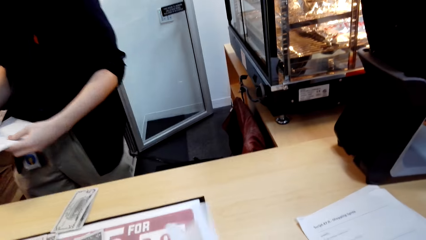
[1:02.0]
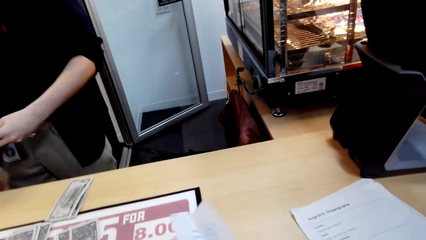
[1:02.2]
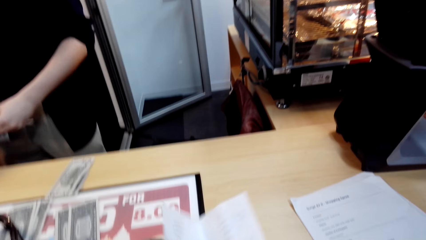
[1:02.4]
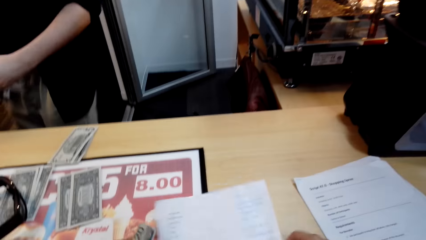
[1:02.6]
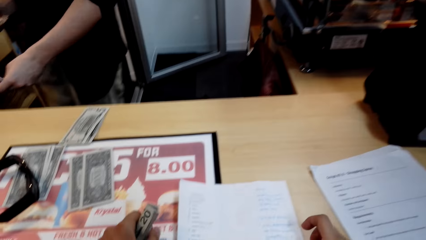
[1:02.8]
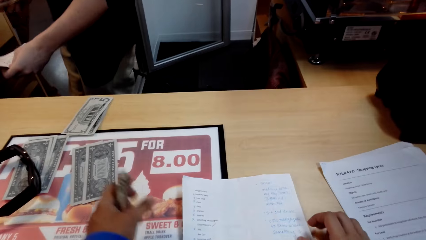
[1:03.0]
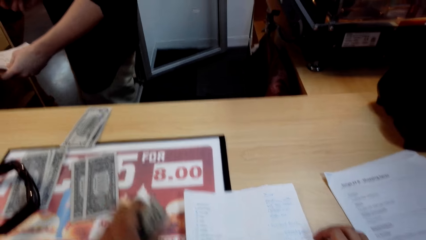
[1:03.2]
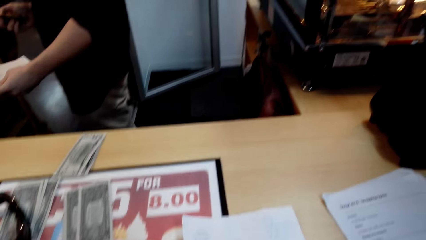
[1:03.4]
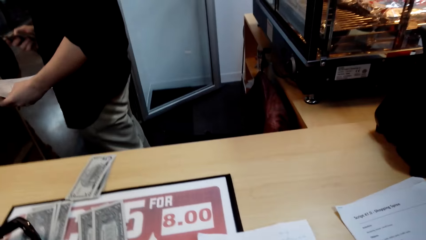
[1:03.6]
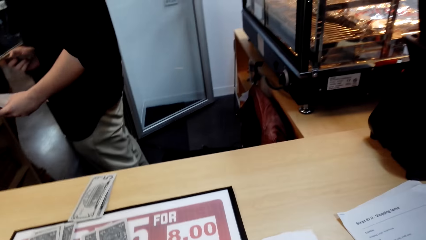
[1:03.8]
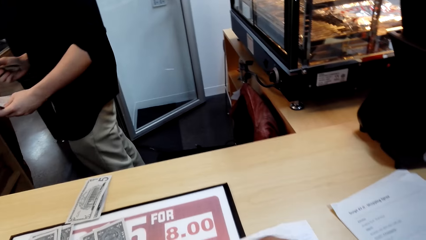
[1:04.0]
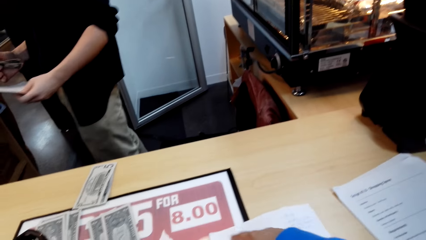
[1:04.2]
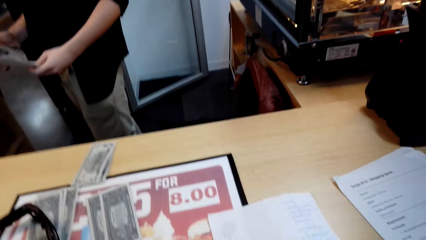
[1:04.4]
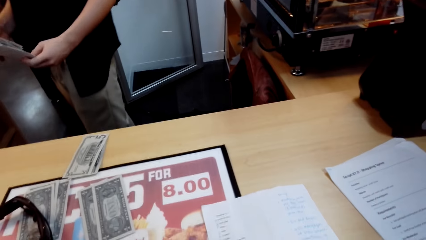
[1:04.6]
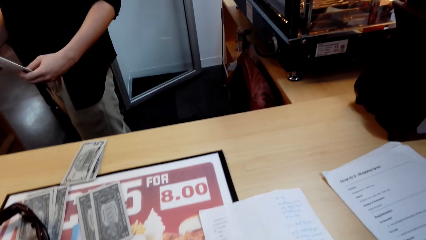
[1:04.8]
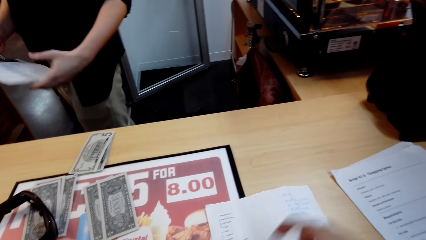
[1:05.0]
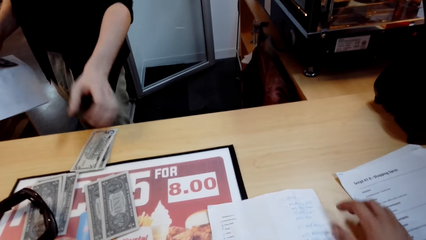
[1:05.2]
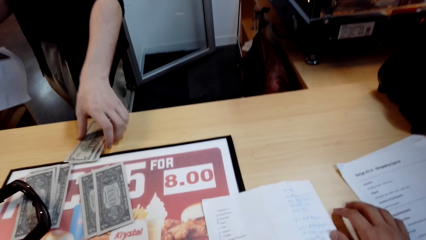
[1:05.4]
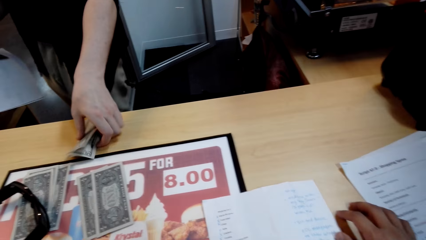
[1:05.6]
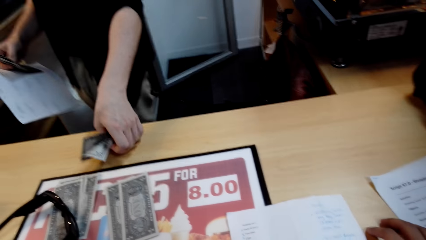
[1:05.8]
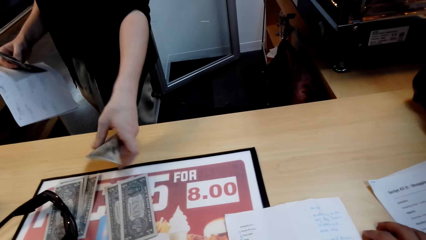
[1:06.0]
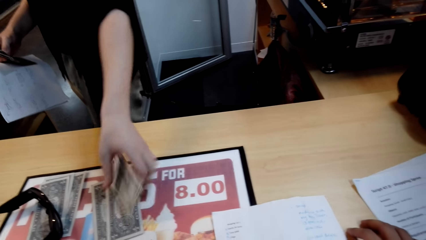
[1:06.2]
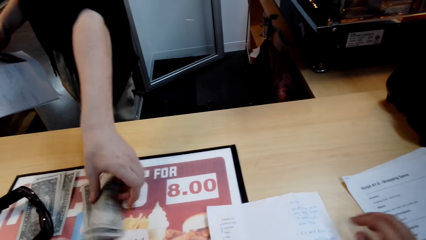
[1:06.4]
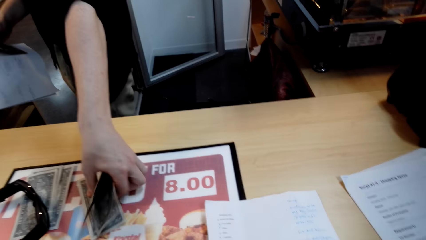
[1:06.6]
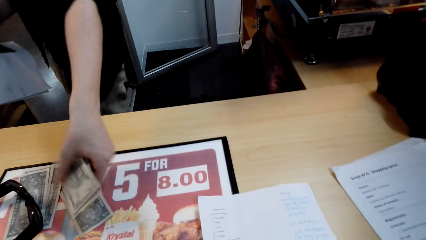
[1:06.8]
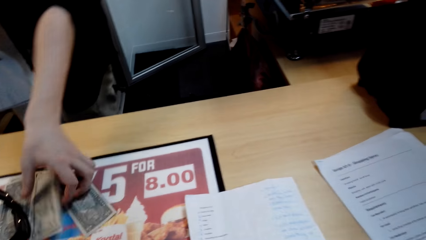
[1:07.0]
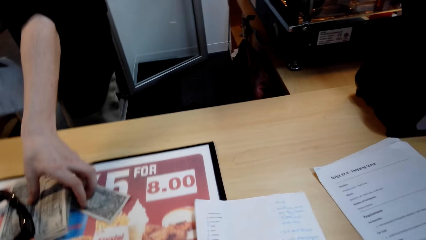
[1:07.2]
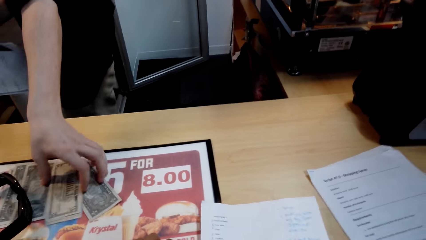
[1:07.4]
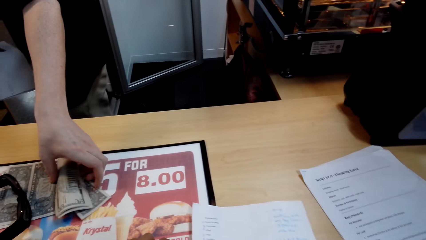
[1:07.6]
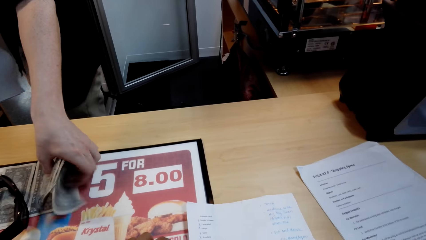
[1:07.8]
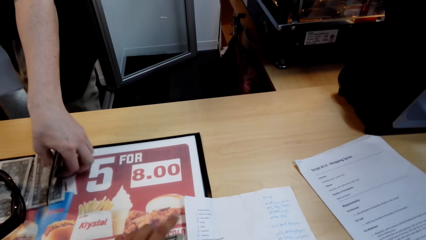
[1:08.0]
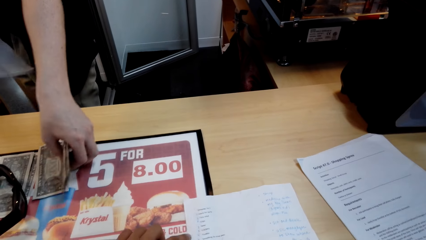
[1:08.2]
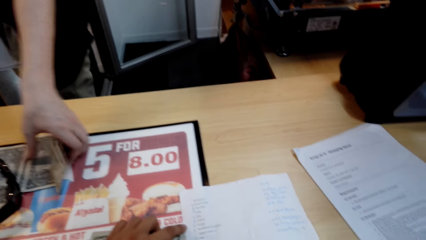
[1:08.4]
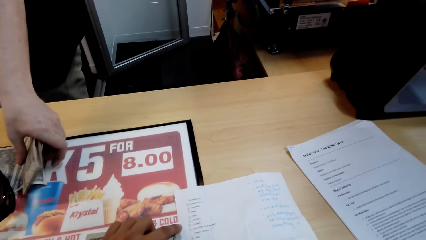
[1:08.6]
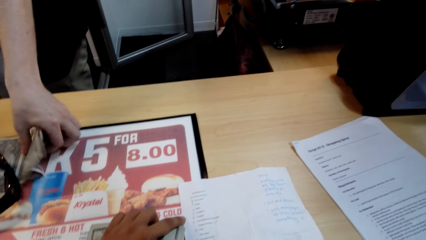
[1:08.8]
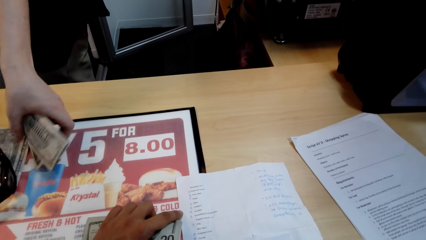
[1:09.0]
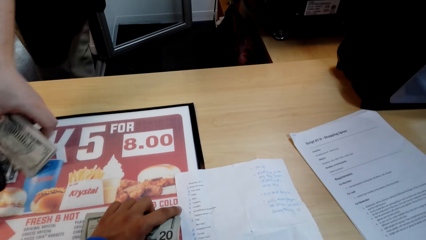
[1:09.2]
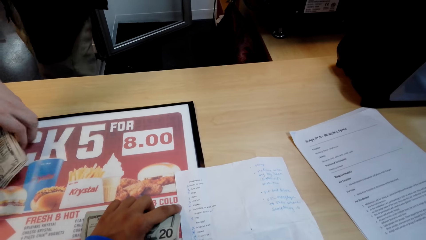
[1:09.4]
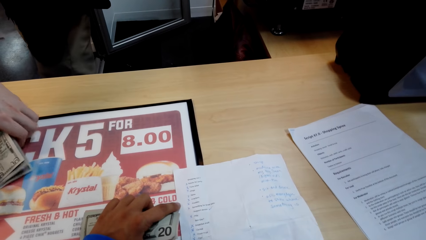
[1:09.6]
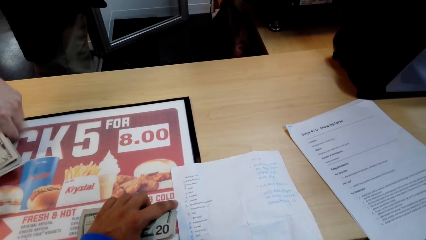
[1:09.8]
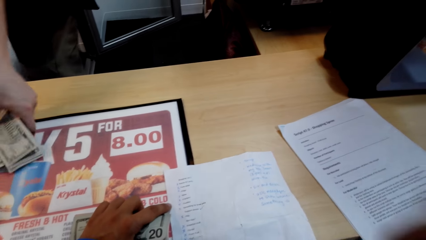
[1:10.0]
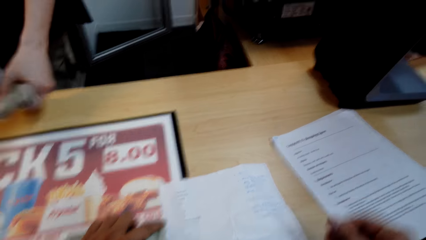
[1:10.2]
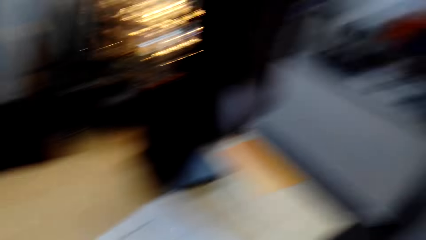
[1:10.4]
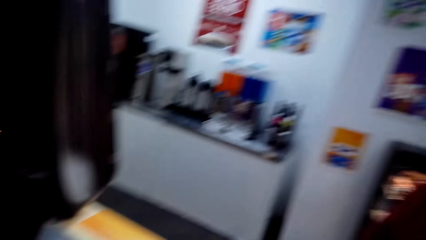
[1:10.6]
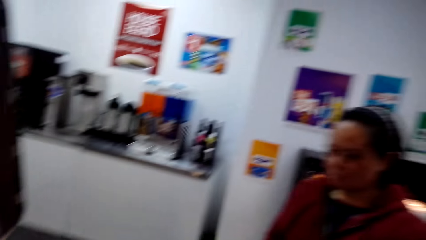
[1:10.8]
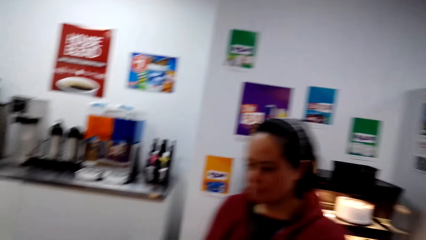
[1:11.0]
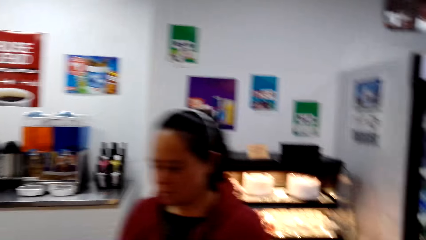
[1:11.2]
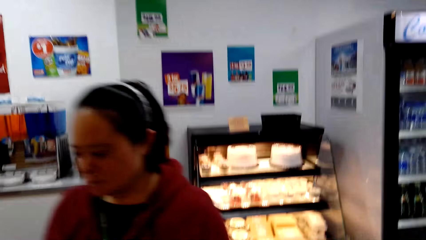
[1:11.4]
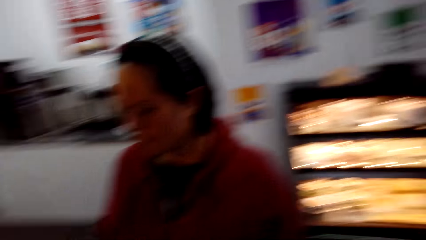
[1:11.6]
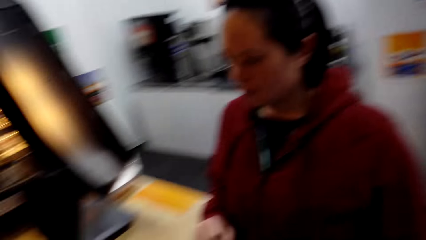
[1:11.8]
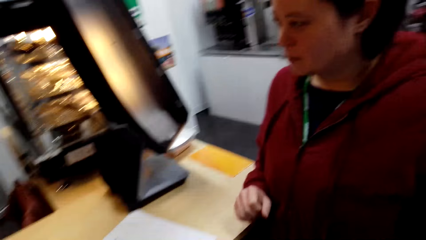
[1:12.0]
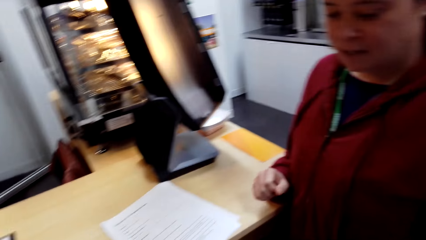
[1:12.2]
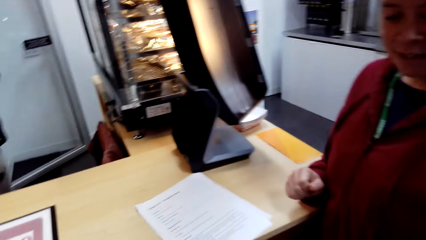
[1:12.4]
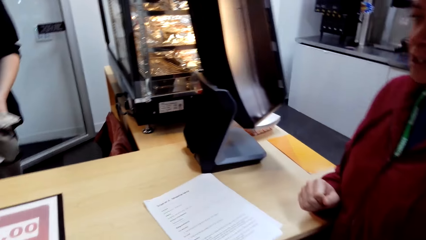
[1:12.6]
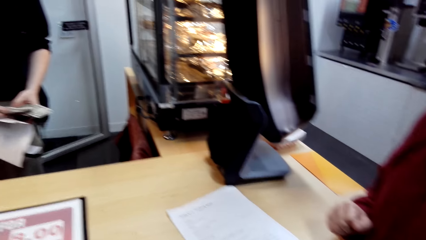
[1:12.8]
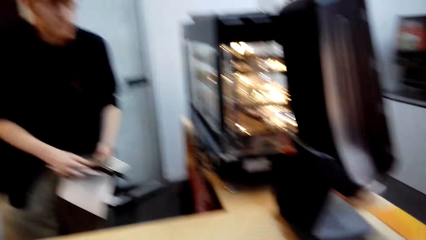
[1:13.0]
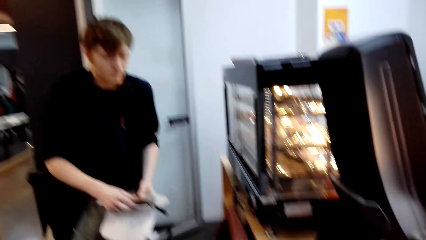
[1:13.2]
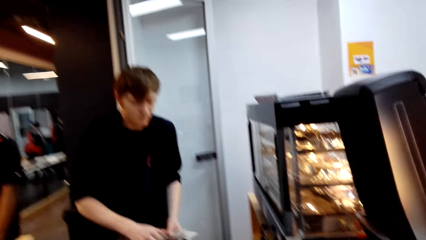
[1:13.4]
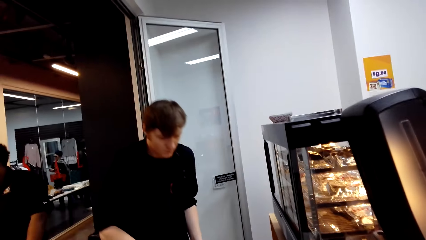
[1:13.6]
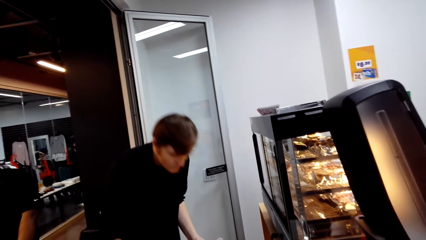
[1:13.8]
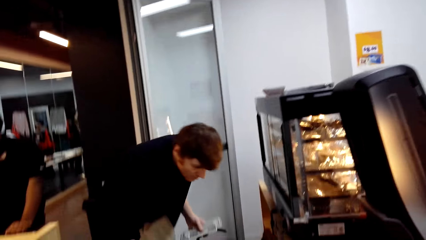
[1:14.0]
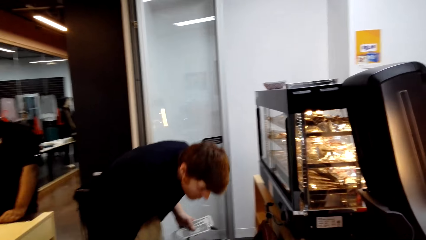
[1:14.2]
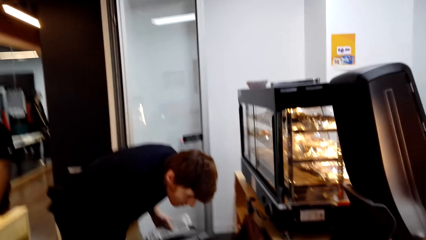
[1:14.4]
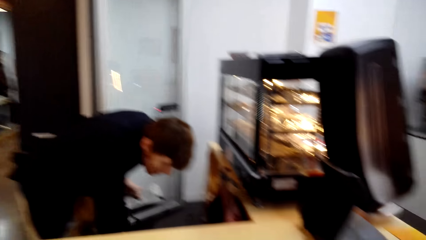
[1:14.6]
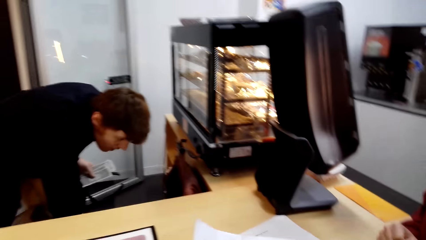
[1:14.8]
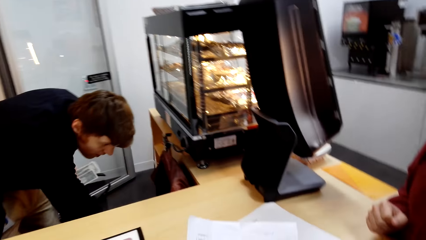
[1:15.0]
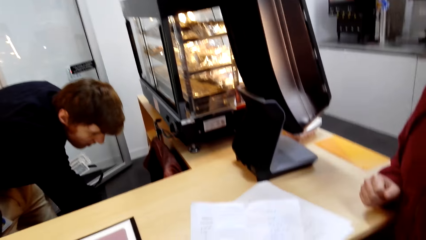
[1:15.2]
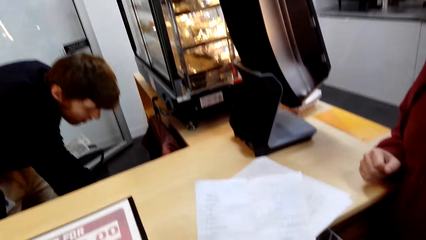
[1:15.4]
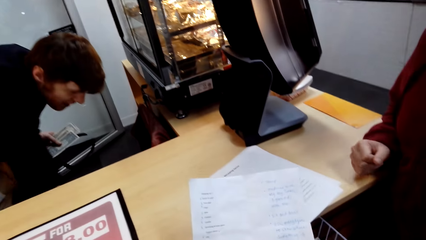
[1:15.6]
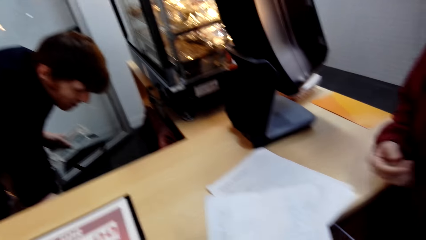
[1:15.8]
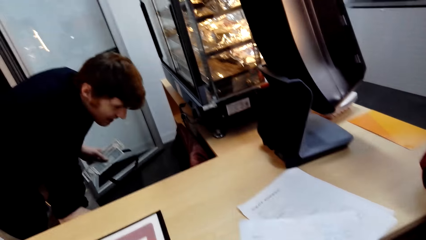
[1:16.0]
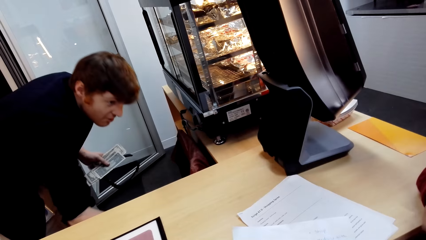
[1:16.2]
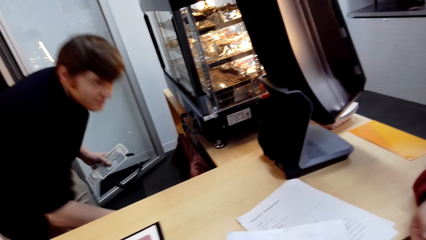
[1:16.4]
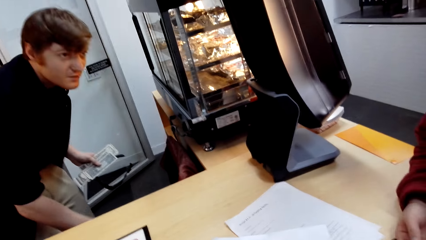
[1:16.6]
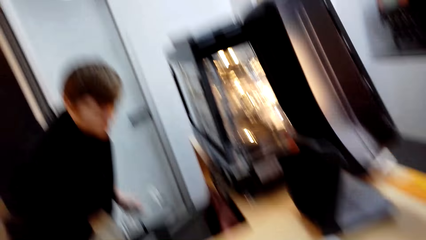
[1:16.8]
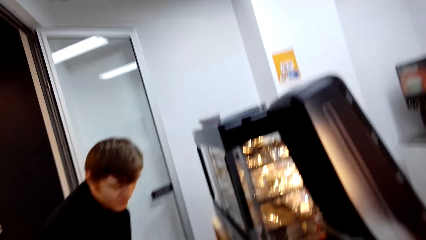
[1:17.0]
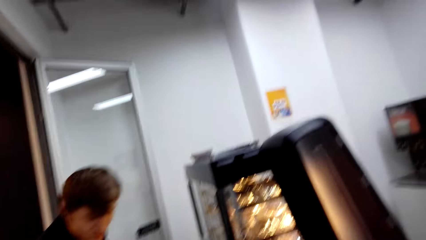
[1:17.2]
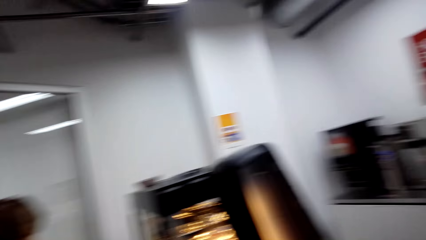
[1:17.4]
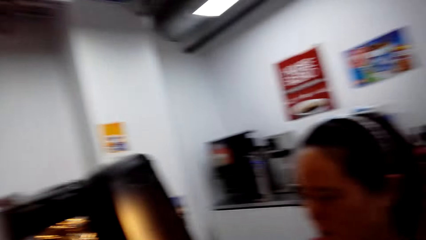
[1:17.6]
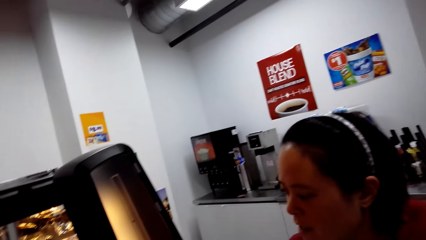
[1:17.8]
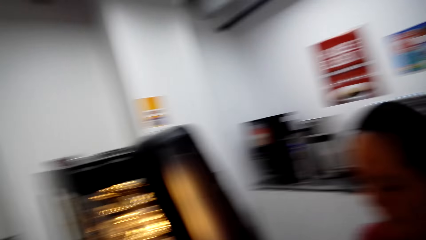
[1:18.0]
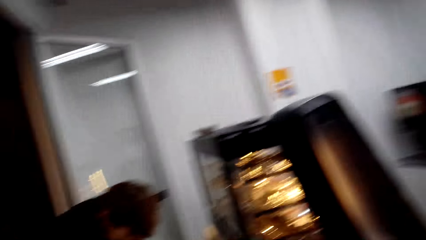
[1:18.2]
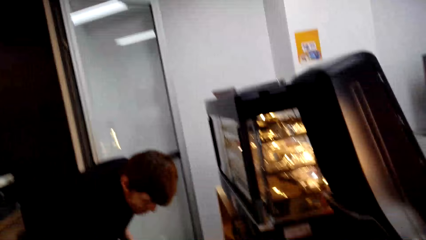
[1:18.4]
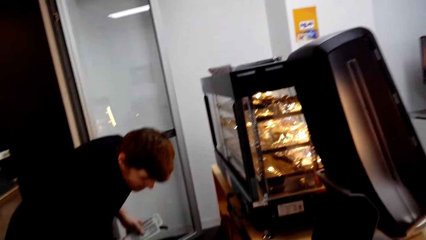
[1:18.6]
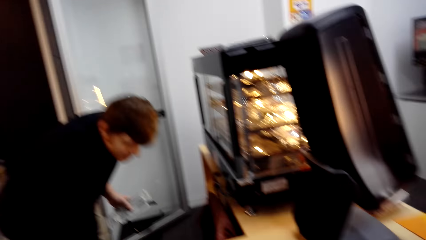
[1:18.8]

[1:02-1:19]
The camera wearer looks at the shopping list. They look around. A man takes money from the counter. The camera wearer points at the shopping list. They look at the shopping list. They look aside. They look around. A woman walks to the counter. The man bends behind the counter. The camera wearer holds the shopping list. They interact with the man and look around.
